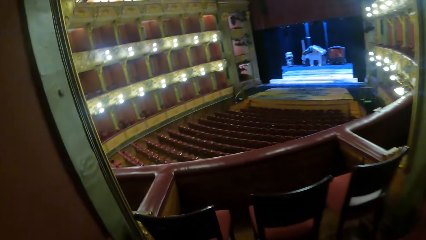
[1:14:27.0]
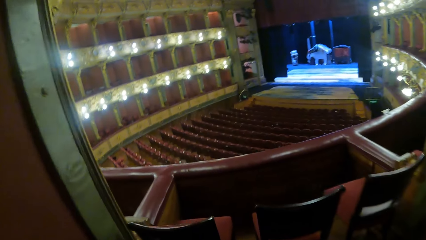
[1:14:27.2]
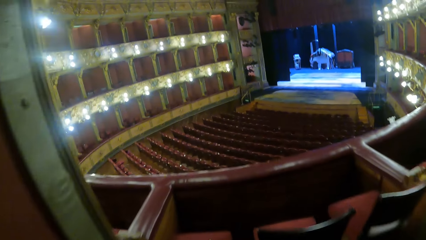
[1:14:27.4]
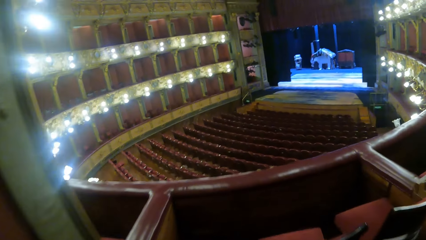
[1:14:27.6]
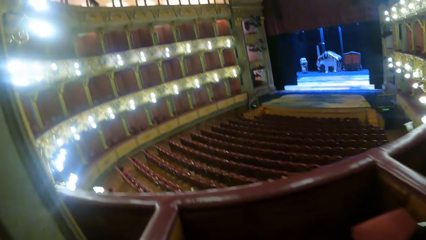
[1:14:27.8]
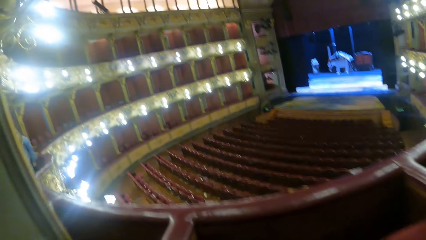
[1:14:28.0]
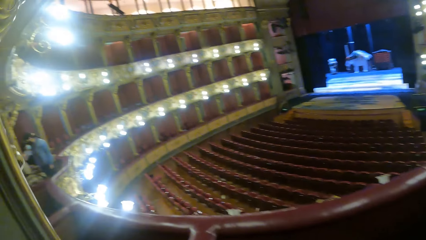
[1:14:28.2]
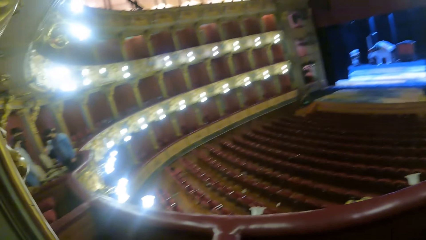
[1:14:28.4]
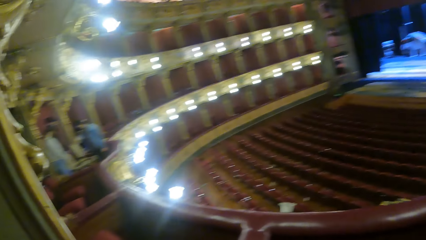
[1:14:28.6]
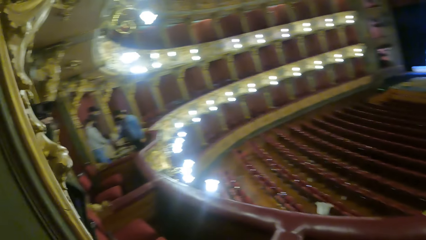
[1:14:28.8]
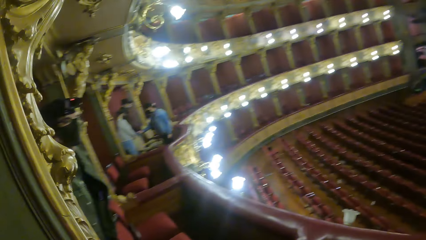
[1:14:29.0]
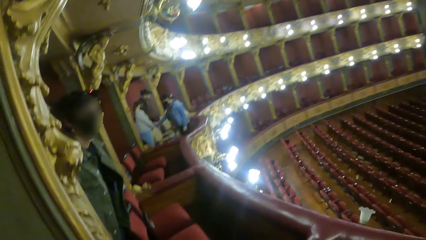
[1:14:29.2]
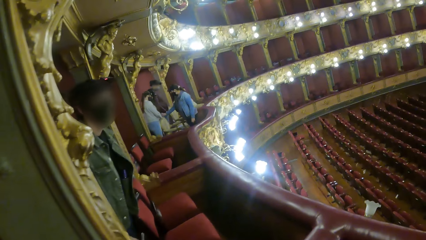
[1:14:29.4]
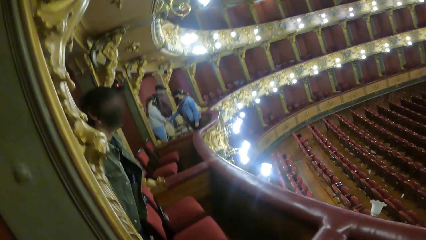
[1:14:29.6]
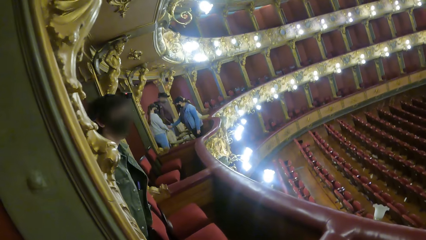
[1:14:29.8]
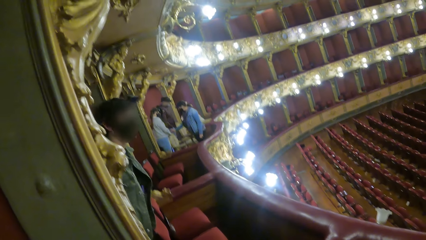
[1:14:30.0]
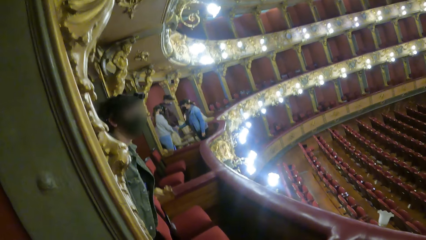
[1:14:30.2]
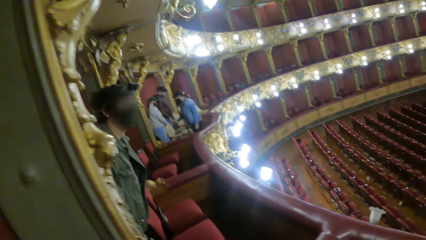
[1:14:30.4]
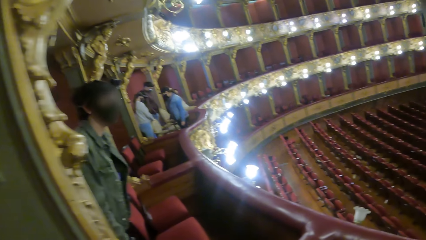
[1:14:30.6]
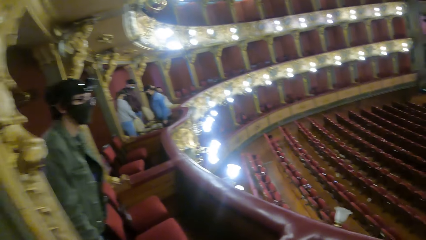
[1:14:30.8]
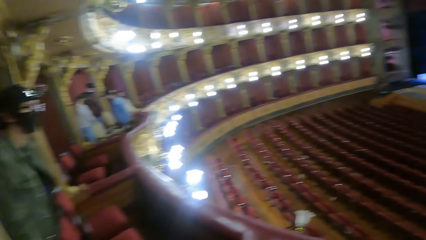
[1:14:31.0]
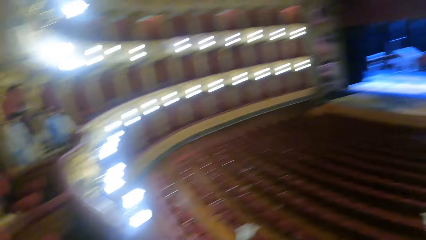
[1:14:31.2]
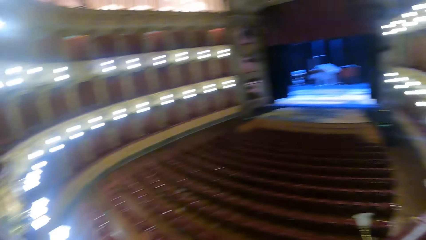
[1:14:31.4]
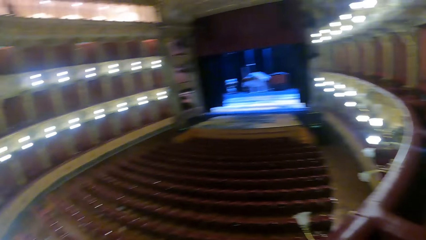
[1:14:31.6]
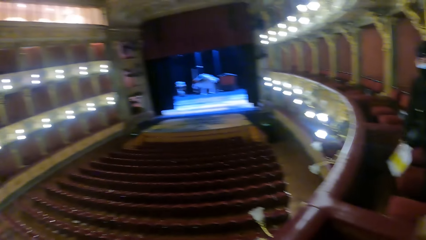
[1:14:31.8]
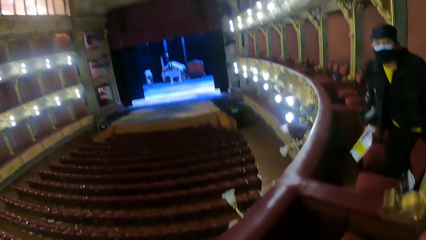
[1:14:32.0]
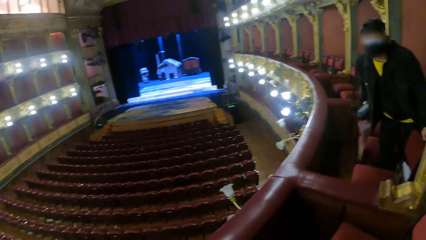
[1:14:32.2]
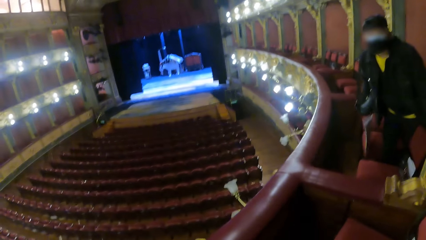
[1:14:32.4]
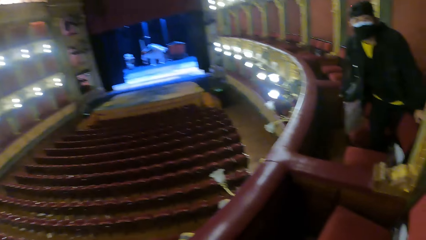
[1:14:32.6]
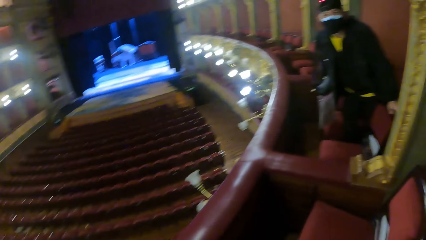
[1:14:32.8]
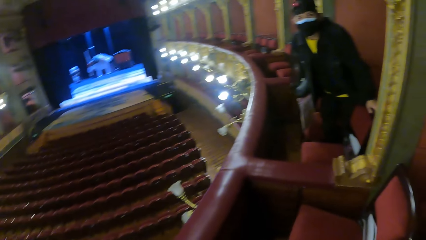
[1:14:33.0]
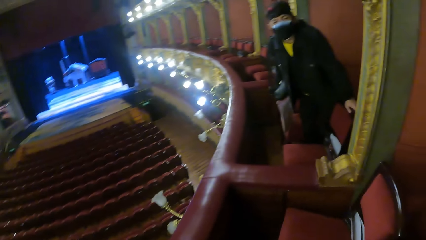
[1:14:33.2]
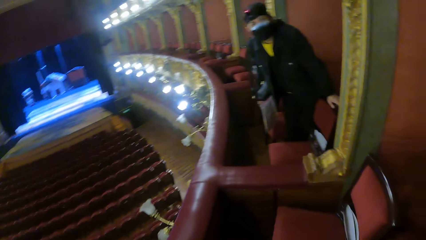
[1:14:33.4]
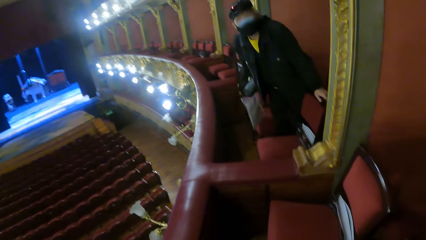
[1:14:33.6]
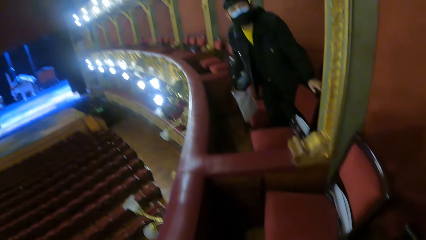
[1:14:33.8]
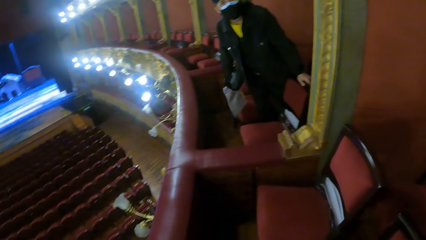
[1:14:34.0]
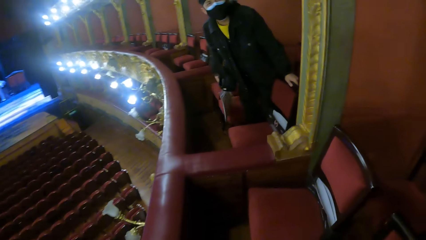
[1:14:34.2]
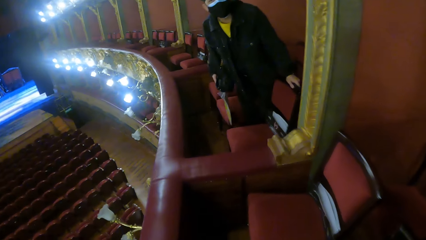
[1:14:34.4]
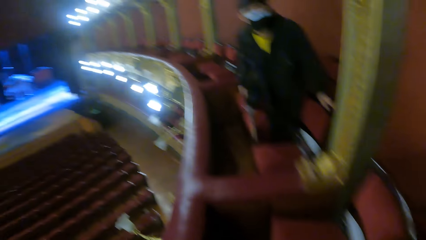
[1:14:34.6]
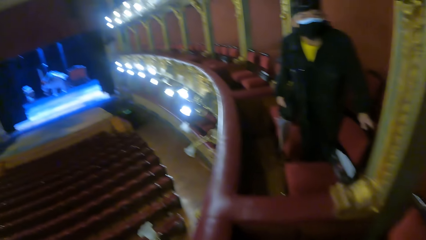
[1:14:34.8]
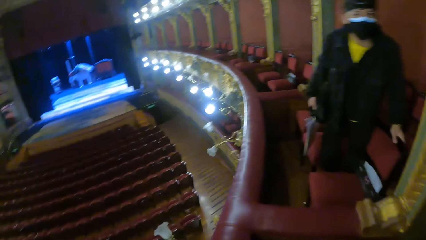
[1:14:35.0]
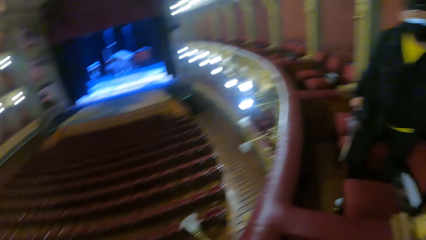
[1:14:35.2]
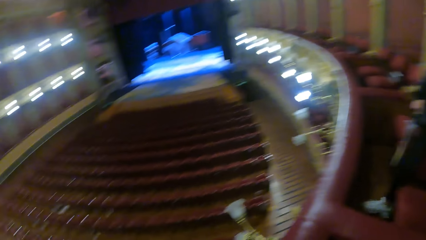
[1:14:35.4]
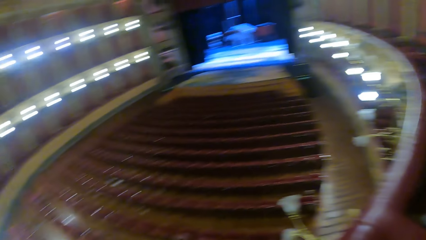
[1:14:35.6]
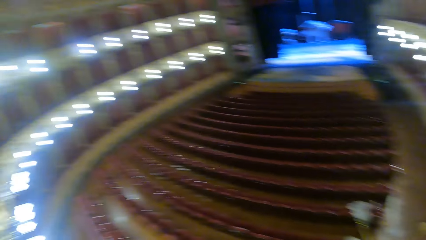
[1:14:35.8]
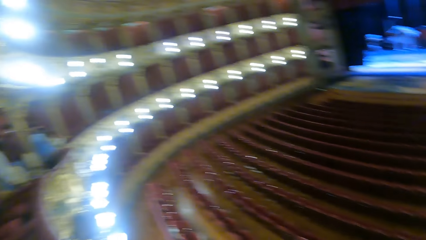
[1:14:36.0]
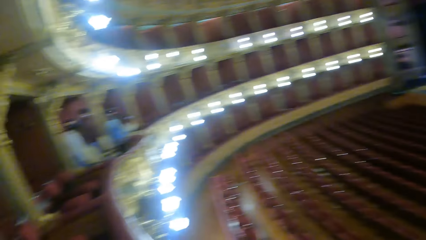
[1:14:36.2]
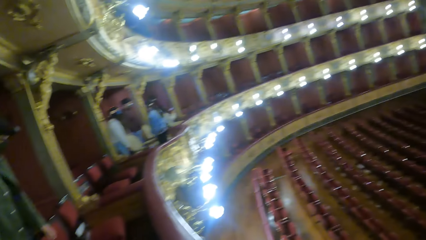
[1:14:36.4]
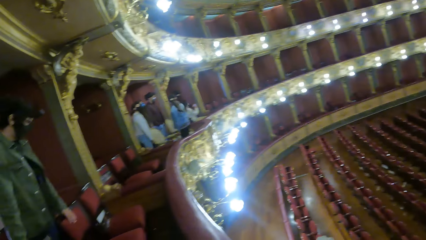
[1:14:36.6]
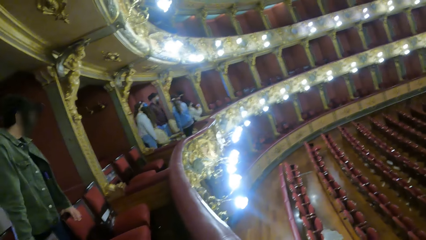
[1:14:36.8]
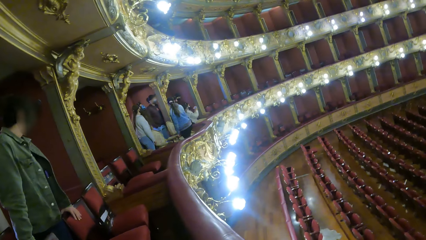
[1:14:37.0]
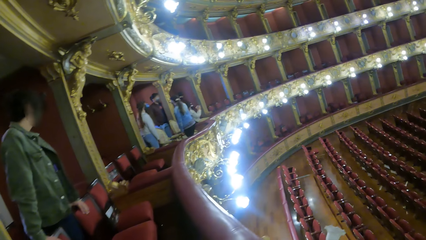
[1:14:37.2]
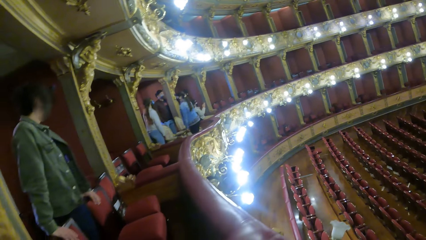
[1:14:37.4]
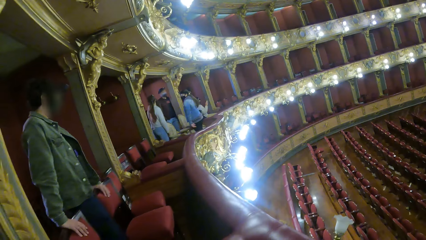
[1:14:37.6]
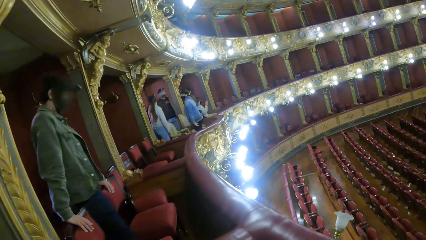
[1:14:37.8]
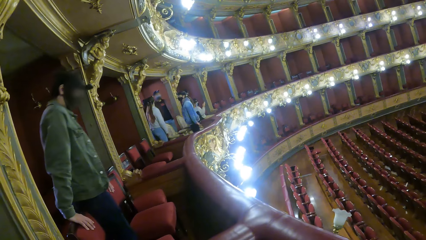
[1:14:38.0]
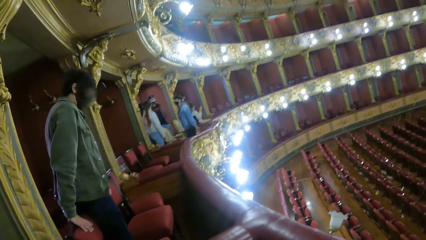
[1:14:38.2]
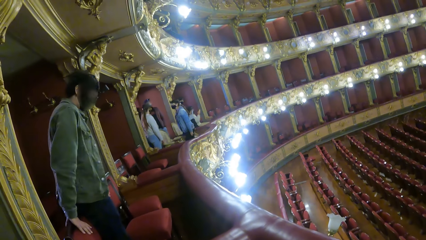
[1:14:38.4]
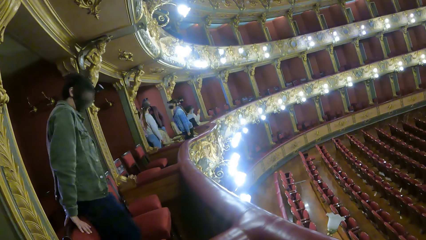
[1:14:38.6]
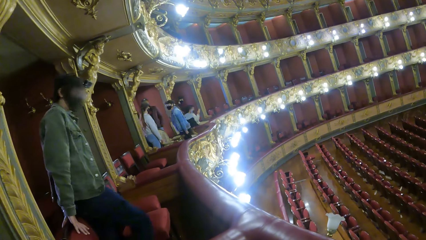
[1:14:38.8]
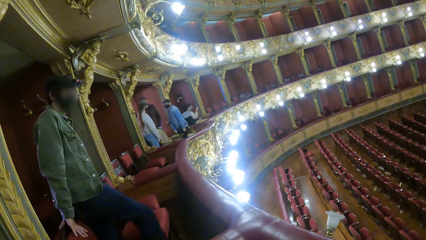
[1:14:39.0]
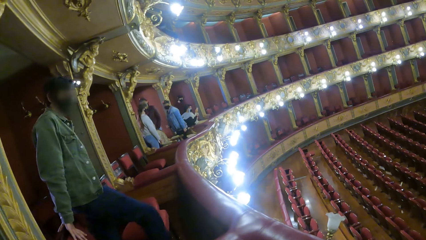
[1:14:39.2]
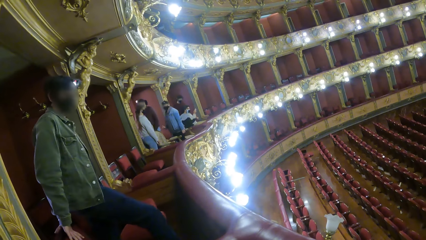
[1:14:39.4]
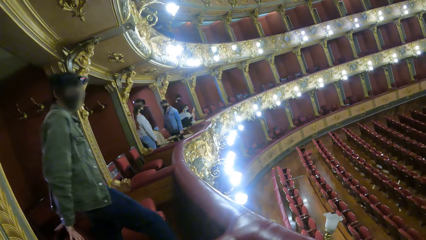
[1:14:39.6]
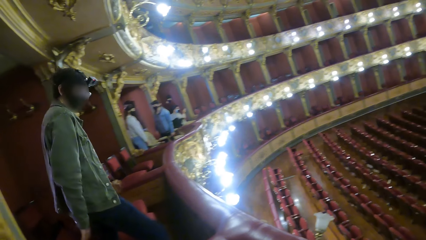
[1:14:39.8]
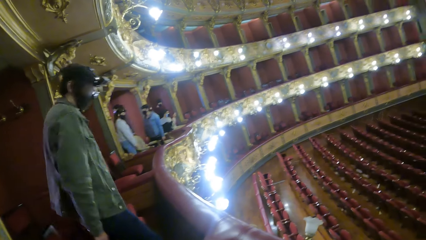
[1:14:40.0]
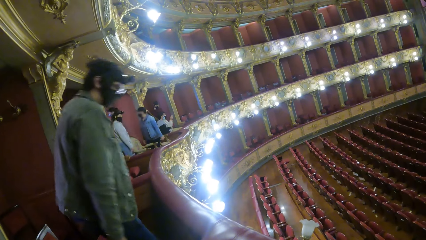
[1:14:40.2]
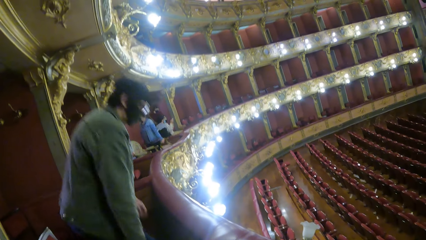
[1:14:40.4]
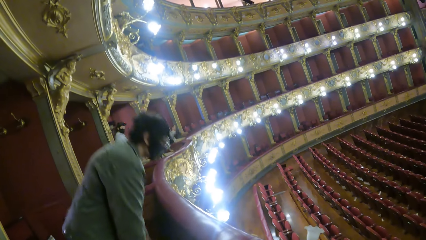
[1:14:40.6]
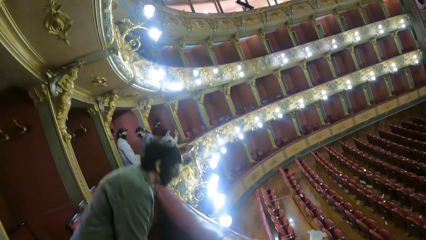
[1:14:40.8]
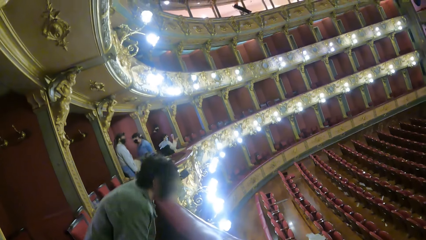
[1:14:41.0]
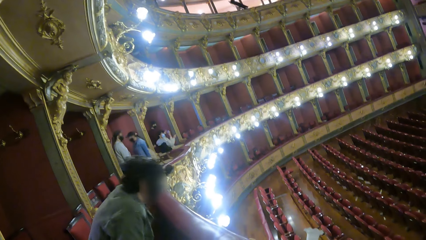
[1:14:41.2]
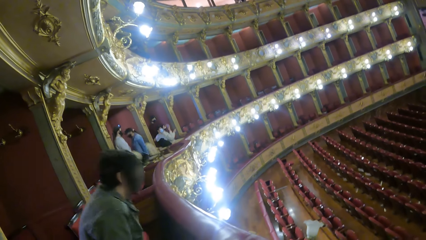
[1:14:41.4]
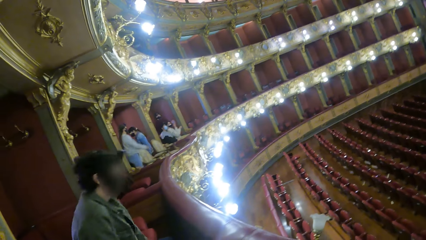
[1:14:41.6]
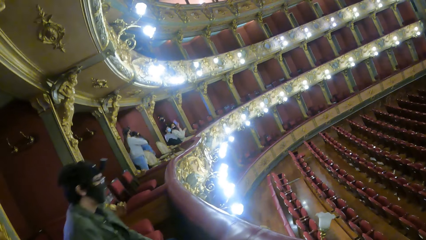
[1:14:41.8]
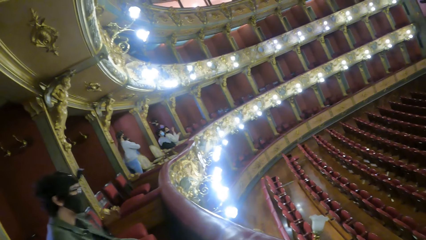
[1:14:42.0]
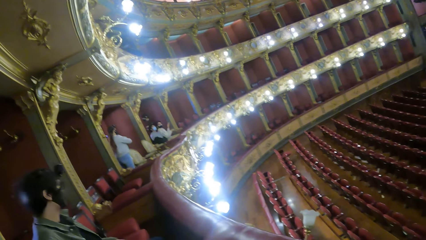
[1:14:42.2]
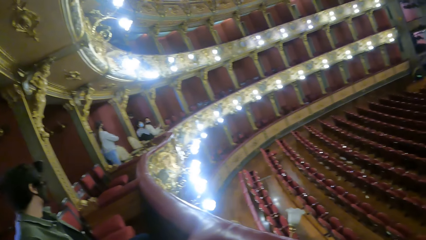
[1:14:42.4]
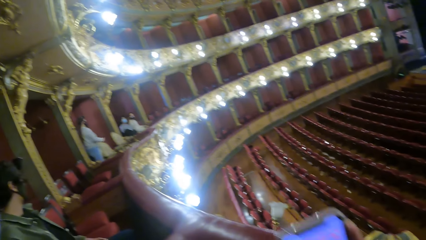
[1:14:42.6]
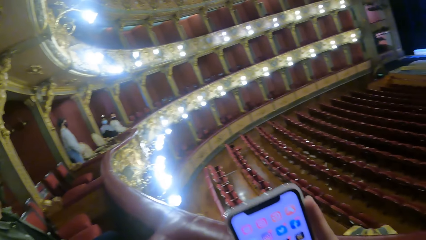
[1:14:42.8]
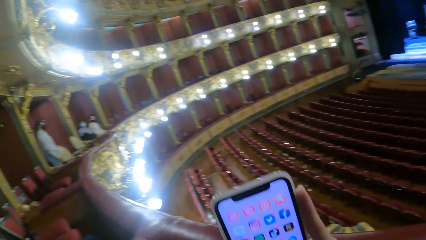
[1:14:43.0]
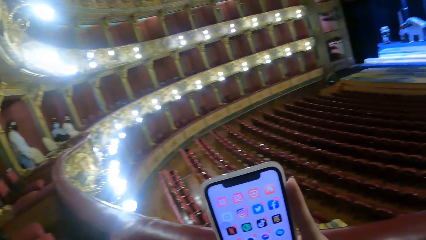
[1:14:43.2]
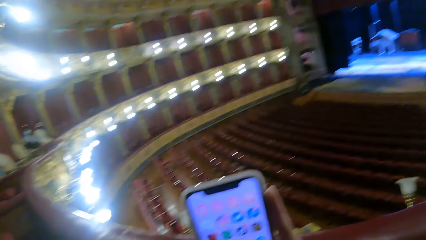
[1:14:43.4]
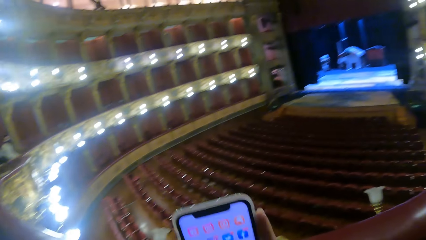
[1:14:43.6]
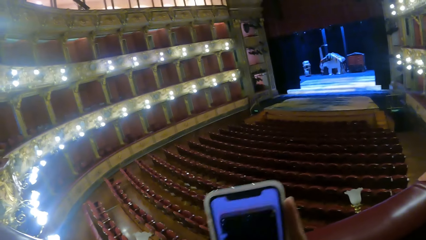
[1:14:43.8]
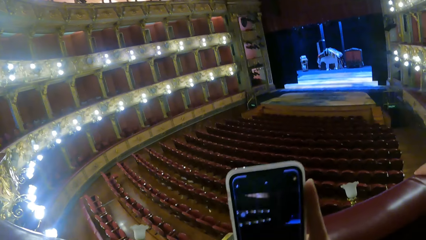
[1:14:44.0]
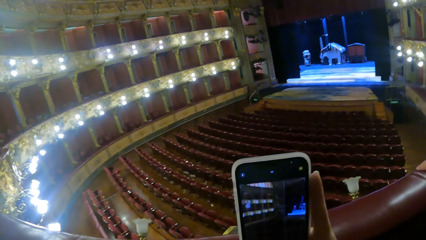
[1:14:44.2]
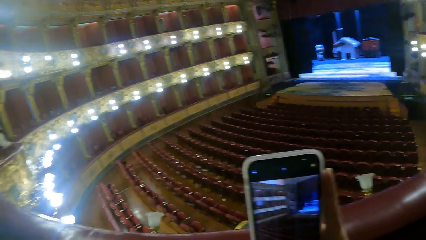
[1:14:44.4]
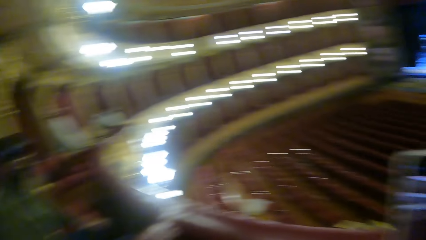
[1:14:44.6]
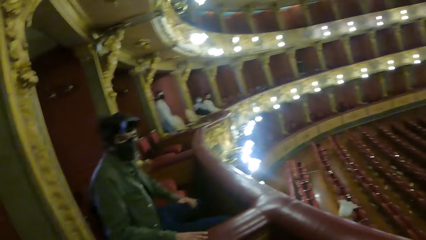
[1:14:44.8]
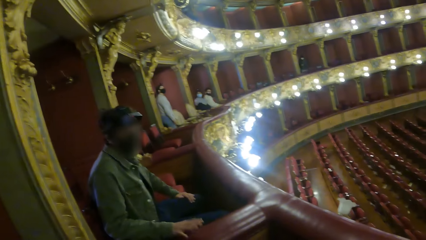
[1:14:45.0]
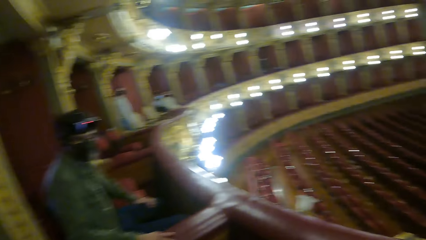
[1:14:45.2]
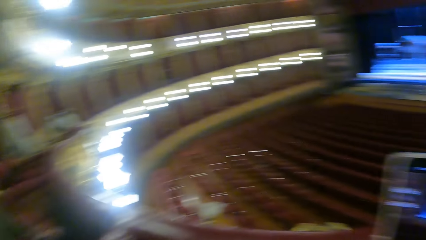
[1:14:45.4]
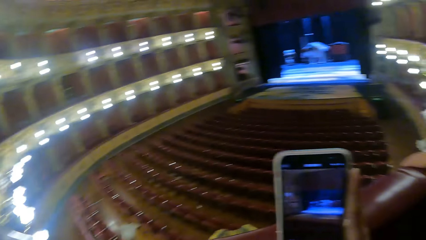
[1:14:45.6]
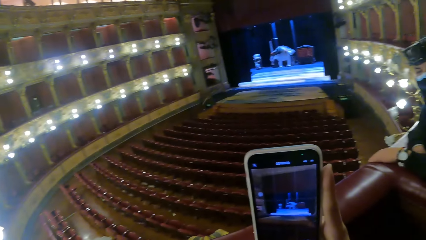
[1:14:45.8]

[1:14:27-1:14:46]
The woman interacts with another woman and a man. Another man interacts with a third man. Another man sits on a chair in the hall. The camera wearer lifts the phone. She operates the phone with her right hand.
